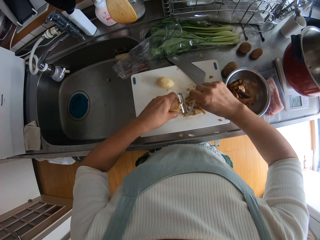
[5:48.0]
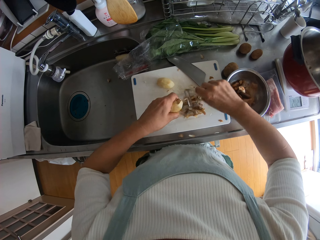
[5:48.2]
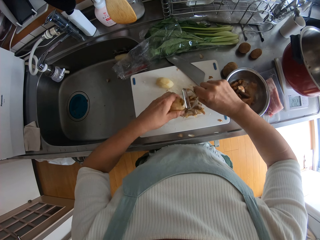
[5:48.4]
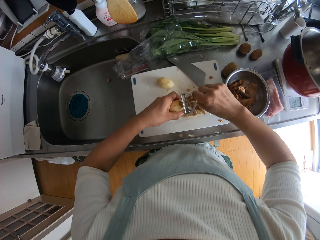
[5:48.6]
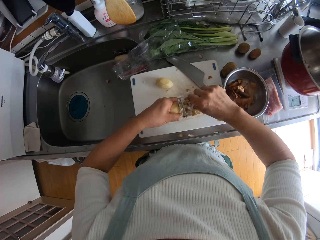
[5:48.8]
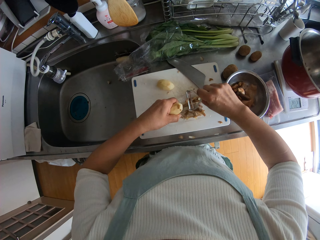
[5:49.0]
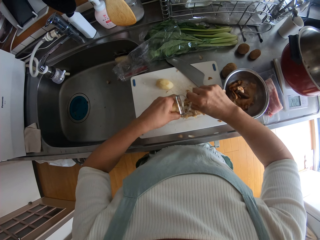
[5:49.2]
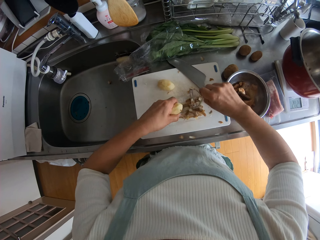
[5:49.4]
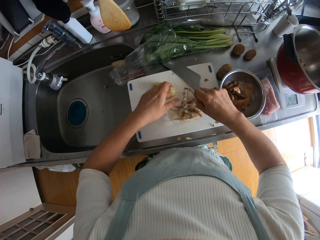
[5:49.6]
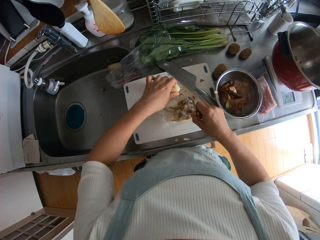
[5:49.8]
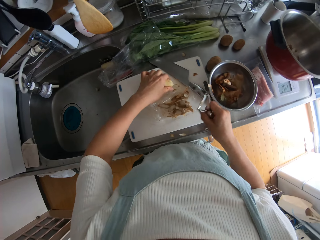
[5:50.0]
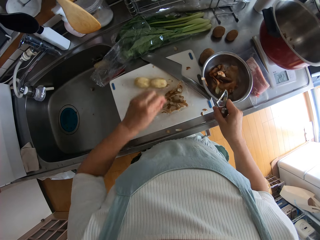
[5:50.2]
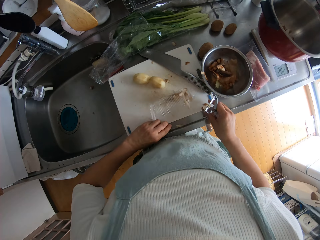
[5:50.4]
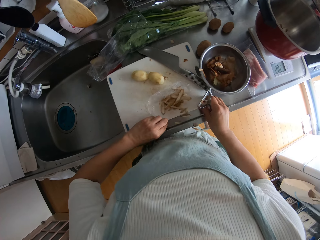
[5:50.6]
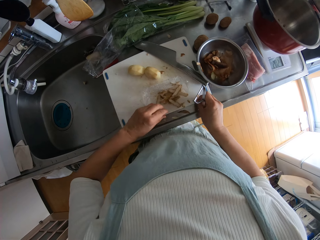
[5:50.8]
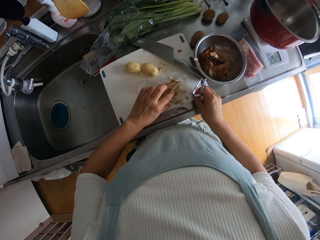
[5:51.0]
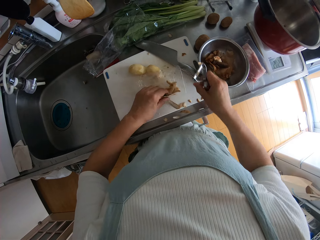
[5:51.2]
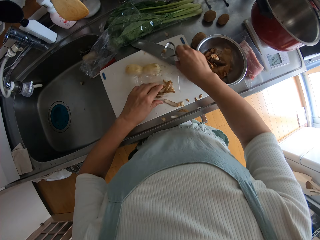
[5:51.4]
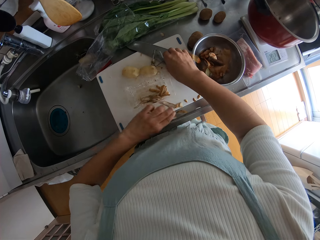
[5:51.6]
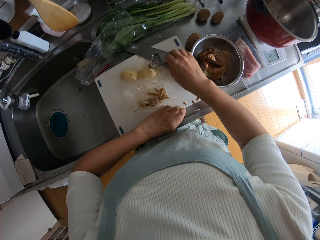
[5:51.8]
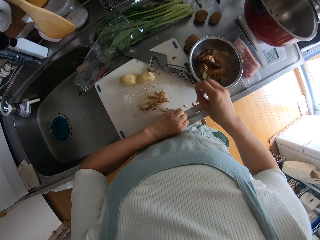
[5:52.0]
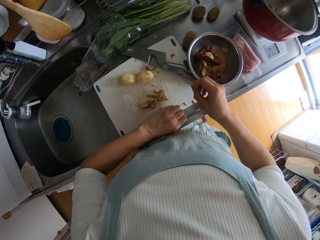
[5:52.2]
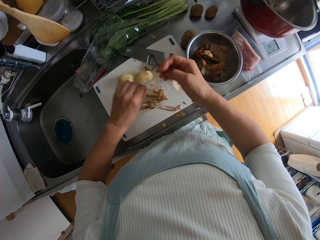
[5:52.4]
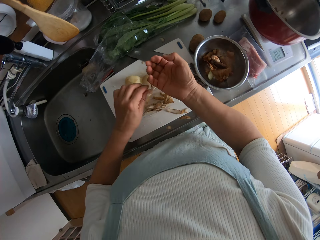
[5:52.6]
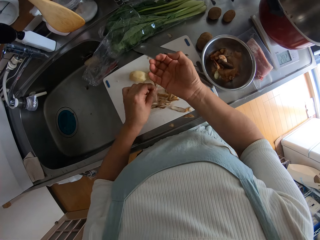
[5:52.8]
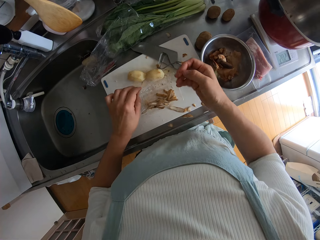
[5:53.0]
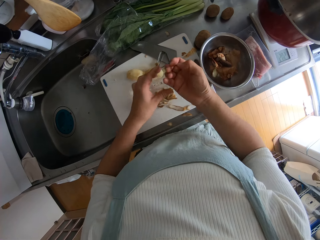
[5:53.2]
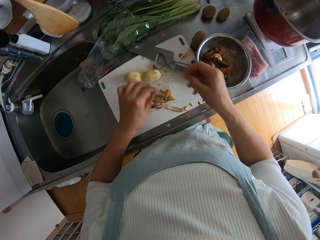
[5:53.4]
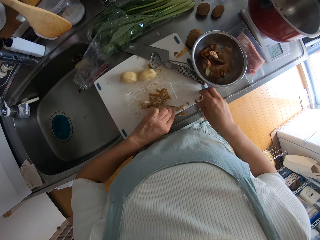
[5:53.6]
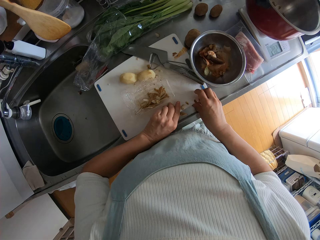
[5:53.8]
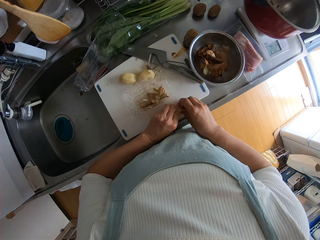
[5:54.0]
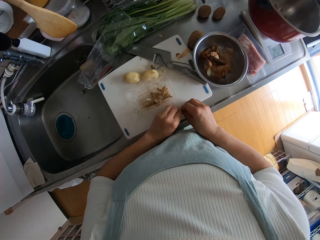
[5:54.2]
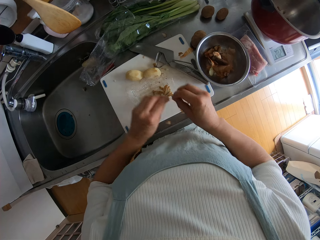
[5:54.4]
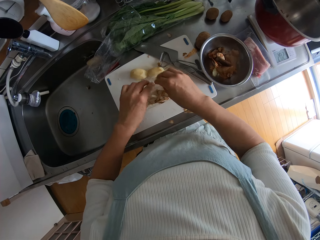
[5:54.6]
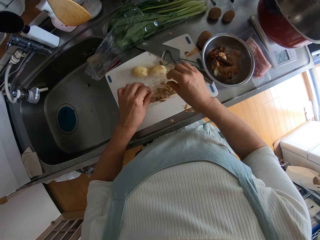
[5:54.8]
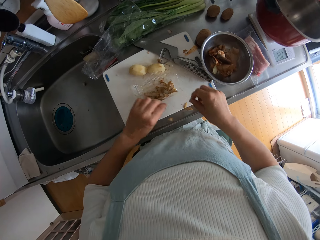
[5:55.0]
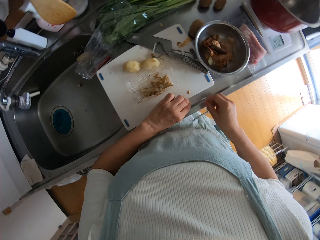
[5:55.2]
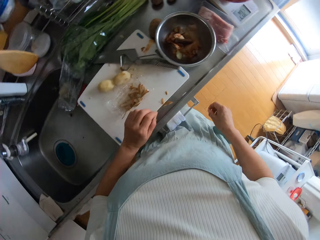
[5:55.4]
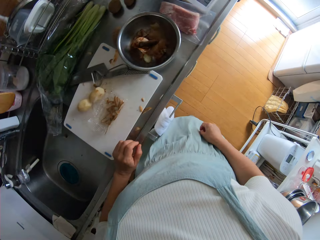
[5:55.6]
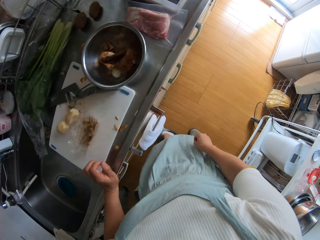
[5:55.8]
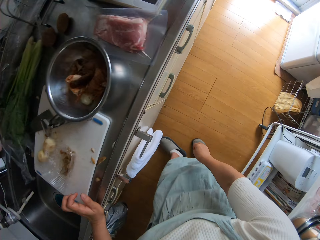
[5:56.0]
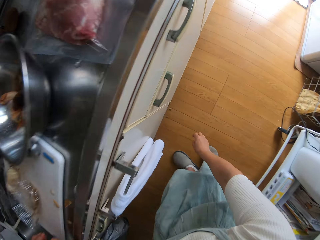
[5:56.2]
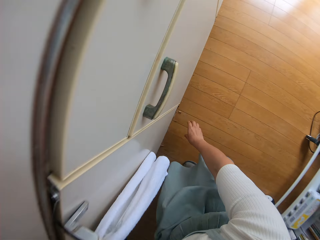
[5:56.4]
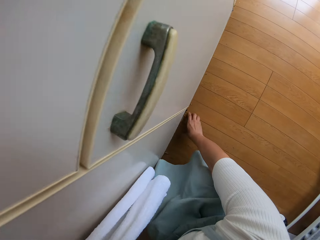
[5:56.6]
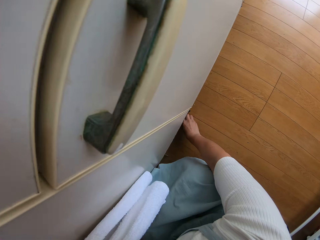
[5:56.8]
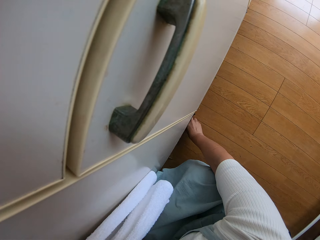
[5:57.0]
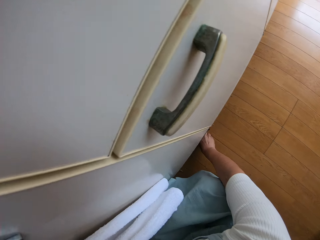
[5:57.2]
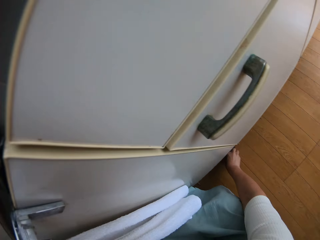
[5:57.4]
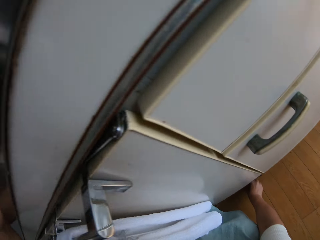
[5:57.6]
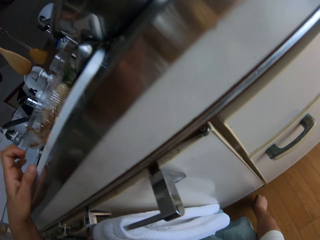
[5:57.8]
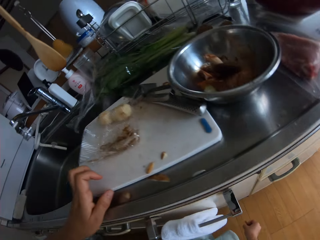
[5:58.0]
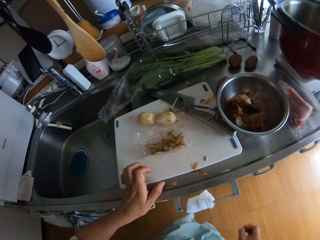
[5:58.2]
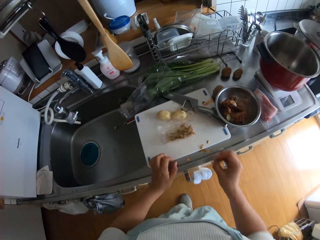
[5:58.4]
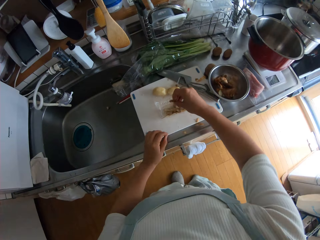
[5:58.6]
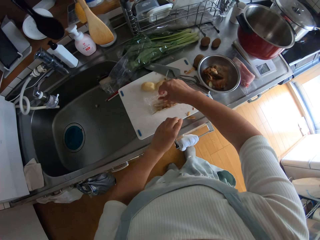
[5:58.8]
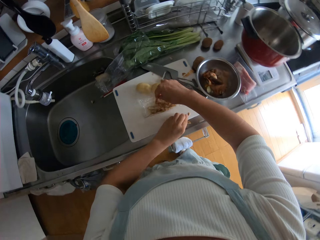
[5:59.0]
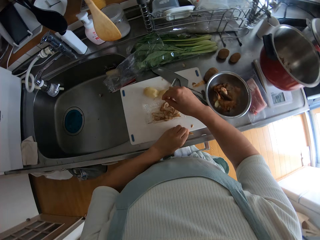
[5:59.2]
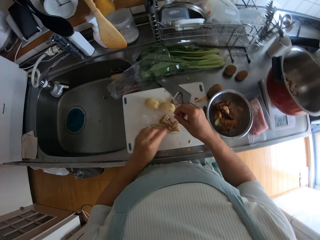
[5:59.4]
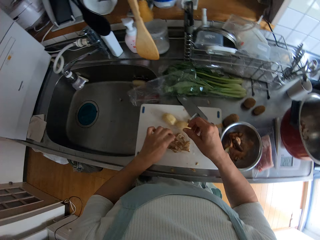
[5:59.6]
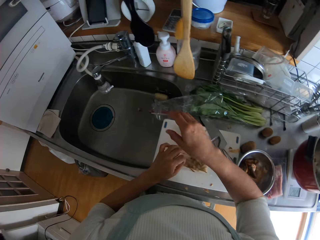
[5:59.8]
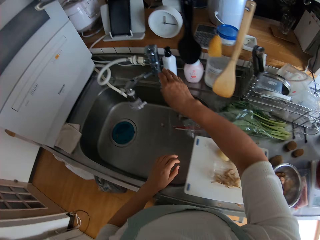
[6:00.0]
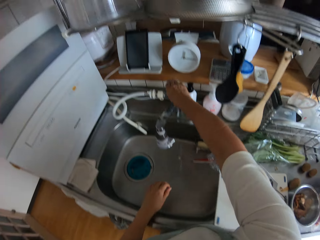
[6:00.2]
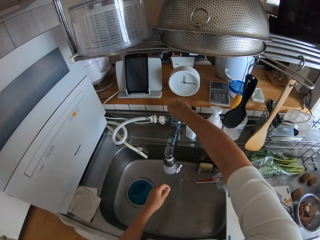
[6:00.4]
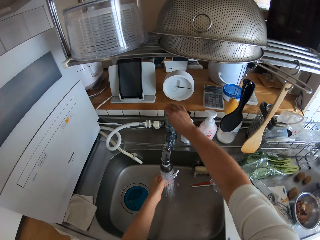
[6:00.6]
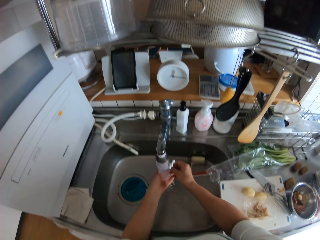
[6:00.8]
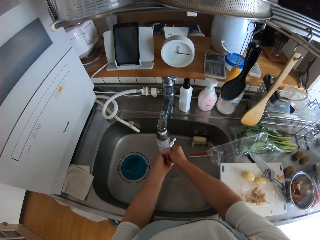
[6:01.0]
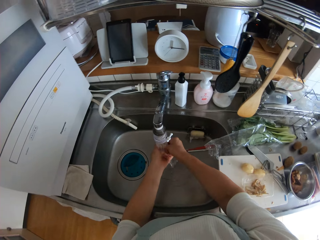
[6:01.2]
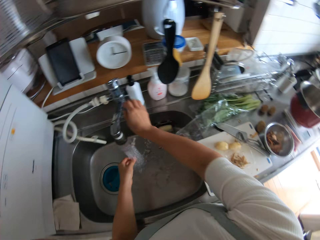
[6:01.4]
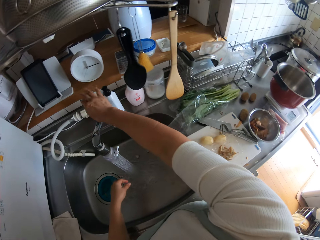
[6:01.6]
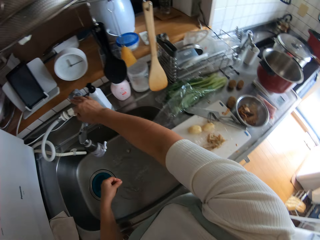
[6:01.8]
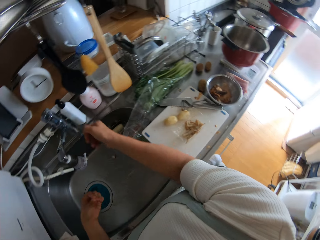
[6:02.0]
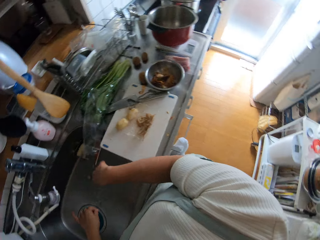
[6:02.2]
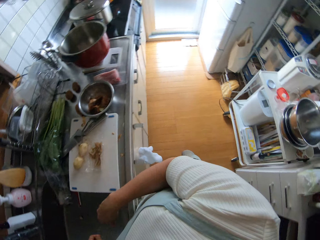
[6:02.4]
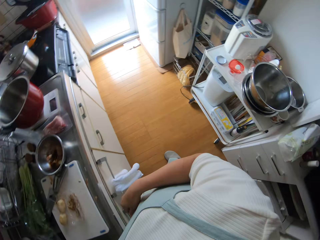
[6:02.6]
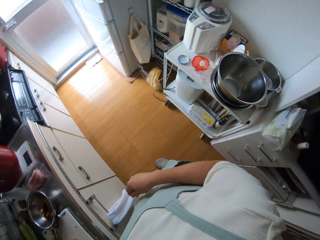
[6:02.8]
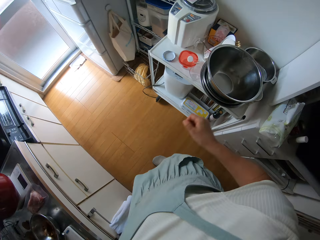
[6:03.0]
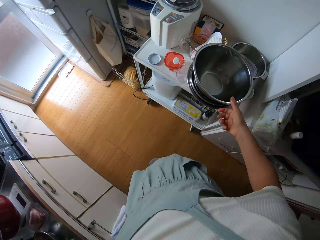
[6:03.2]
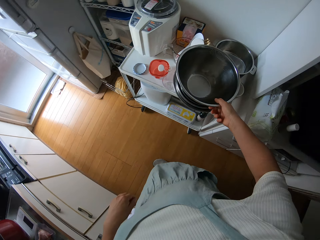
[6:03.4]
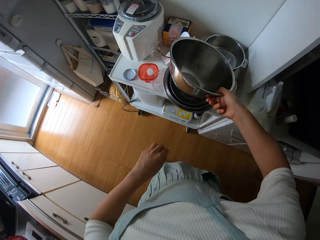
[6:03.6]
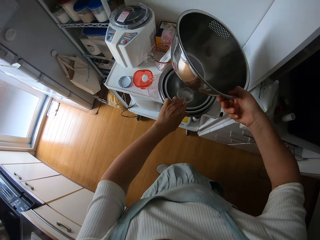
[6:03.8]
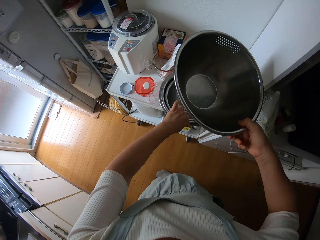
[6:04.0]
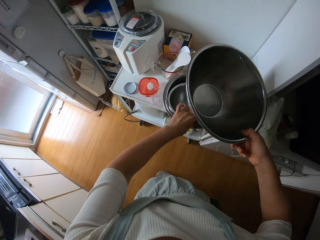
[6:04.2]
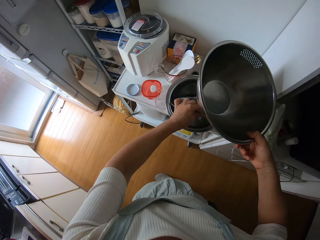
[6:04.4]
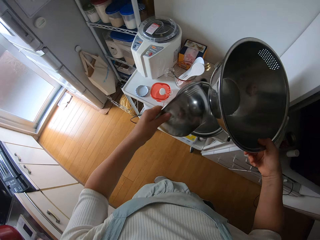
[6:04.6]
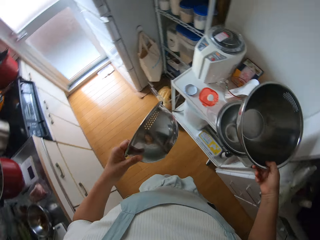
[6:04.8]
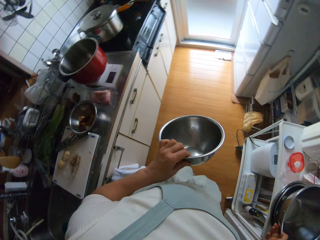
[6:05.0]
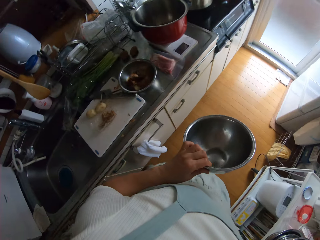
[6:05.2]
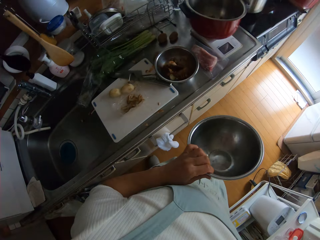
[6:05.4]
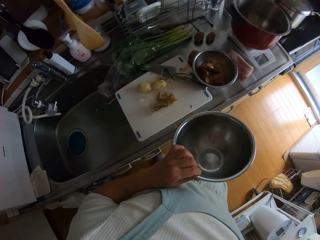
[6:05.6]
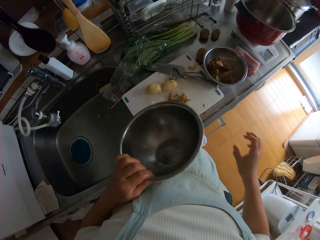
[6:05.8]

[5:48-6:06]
The camera wearer drops the peeled potato on the chopping board. She hits the pack with the potato skin with her left hand. She raises the pack with the potato skin. She packs the potato skin that spilt on the chopping board. She puts down the peeler. She drops the potato skin into the pack. She picks the potato skin from the ground. She drops the potato skin into the pack. She packs the potato skin that spilt on the chopping board. She drops the potato skin into the pack. She opens the tap. She rinses her hands. She closes the tap. She lifts a stainless bowl on the shelf. She picks another stainless bowl from the shelf. She drops the other stainless bowl back on the shelf.

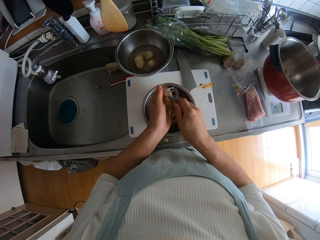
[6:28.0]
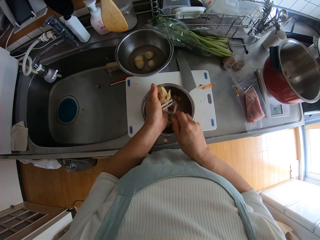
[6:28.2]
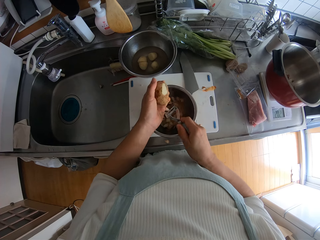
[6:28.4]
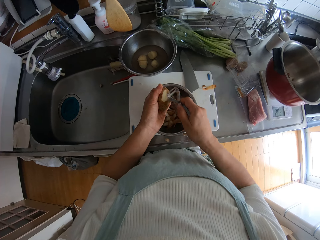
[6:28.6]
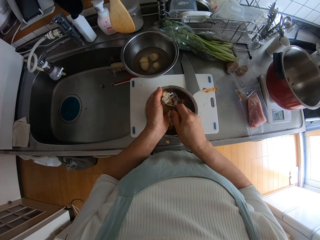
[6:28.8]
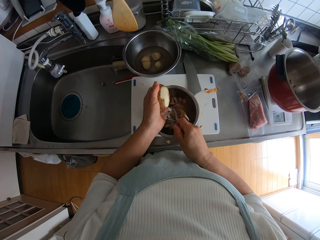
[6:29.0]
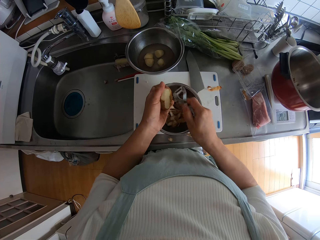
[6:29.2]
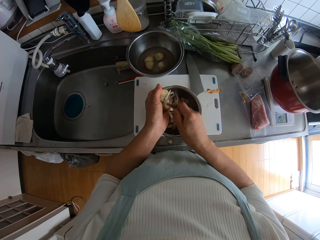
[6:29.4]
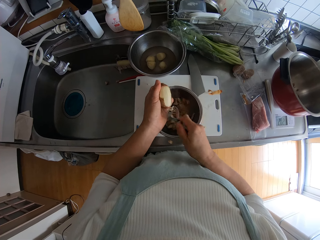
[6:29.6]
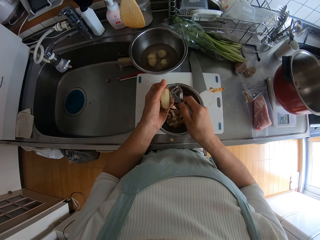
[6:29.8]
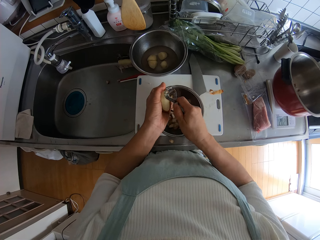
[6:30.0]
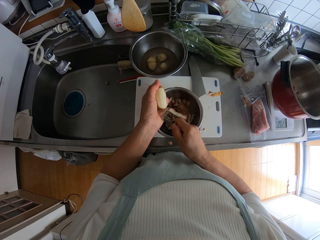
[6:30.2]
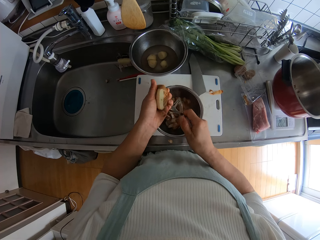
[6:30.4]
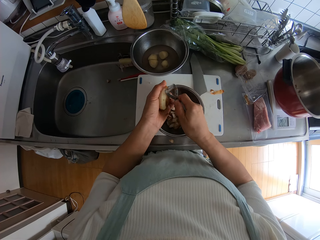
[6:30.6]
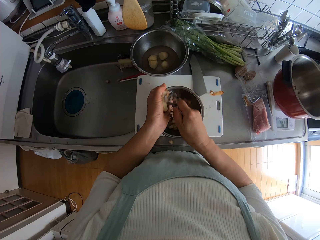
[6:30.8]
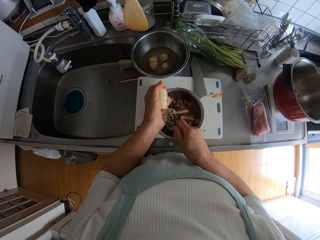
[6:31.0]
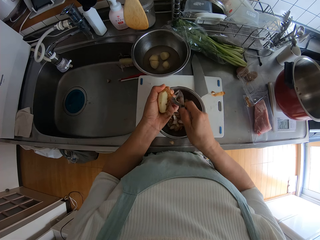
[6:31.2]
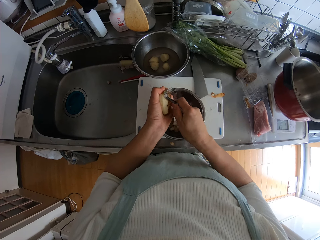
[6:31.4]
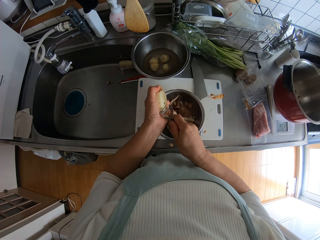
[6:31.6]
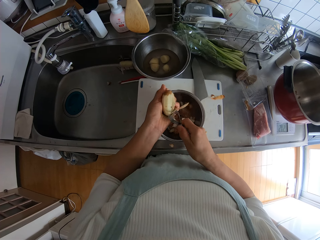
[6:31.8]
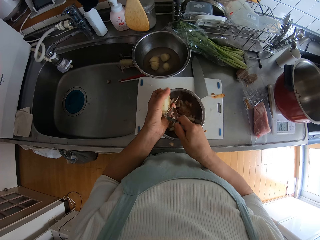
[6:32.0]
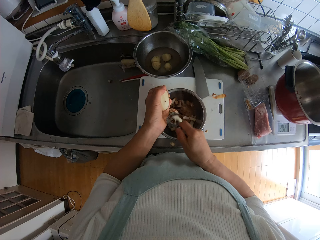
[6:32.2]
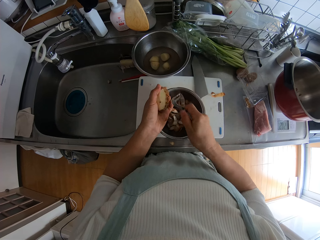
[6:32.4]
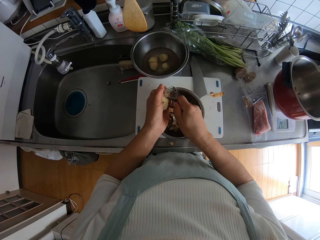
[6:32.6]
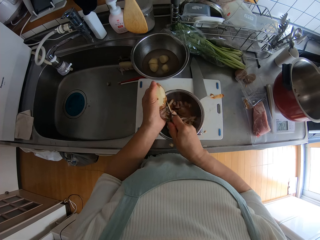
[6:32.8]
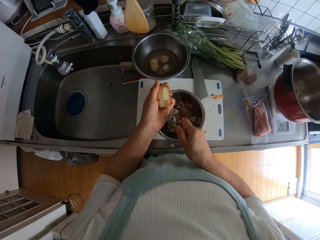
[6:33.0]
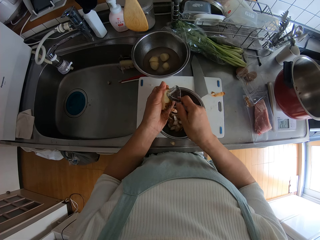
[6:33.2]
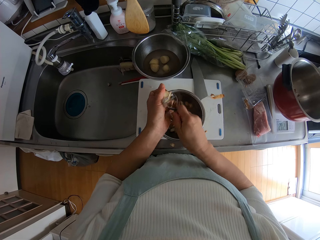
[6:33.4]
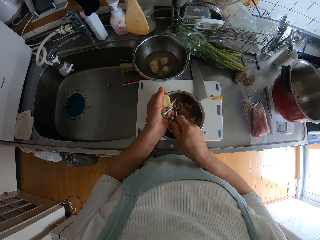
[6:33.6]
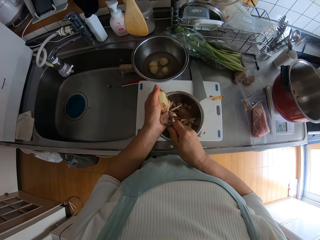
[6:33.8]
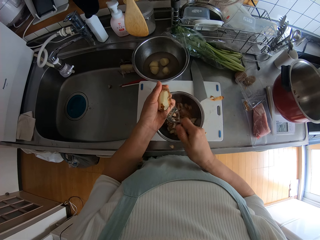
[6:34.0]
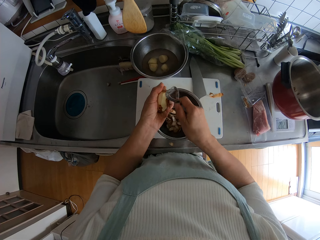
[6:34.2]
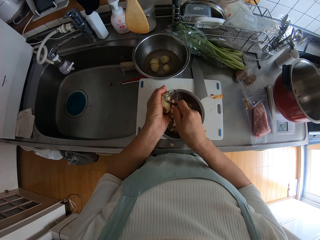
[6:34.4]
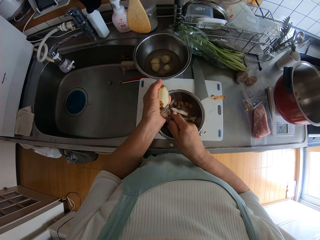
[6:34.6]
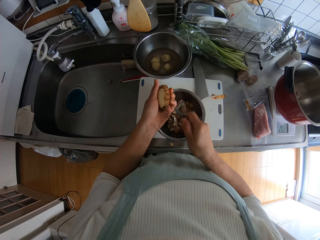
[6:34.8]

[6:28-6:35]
The camera wearer peels the skin of the potato into the pack with the potato peeler.
